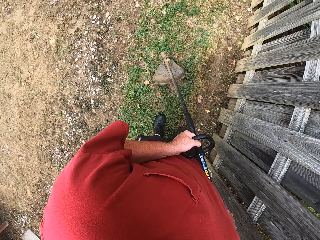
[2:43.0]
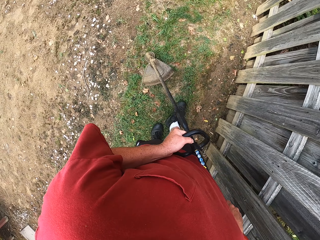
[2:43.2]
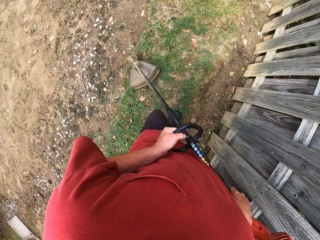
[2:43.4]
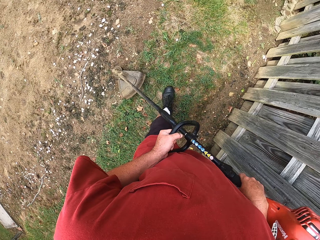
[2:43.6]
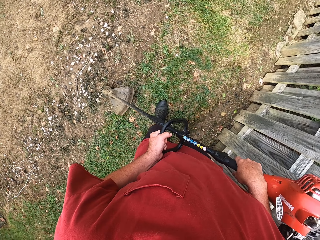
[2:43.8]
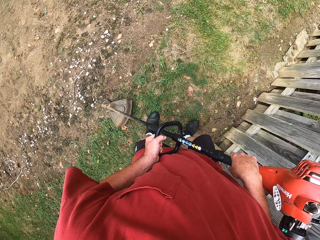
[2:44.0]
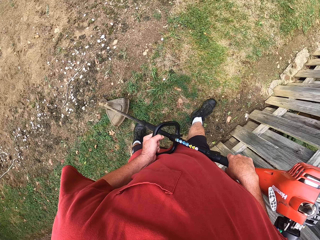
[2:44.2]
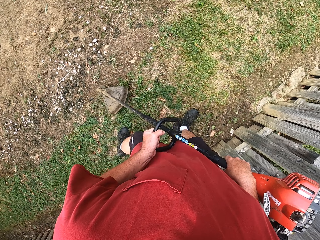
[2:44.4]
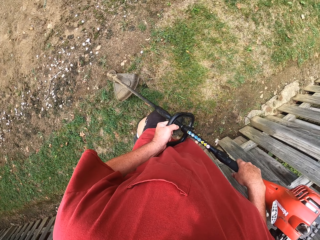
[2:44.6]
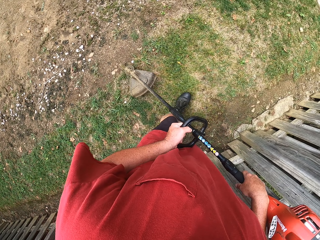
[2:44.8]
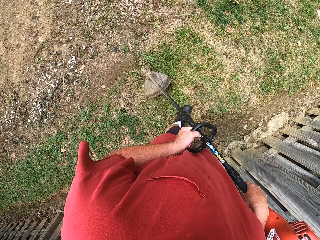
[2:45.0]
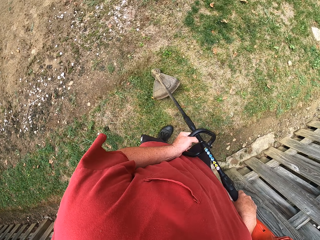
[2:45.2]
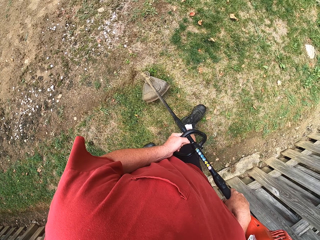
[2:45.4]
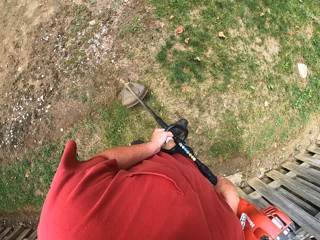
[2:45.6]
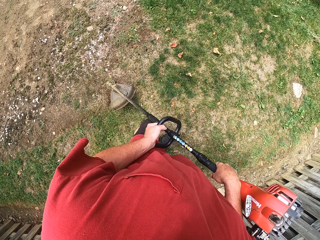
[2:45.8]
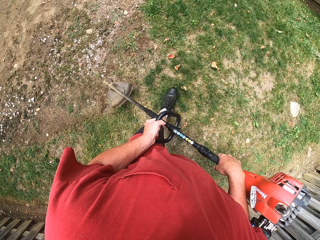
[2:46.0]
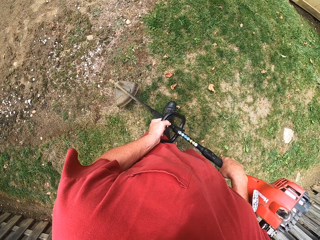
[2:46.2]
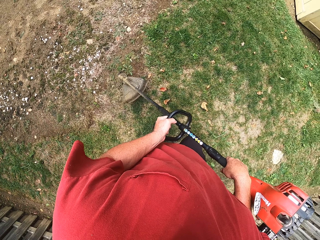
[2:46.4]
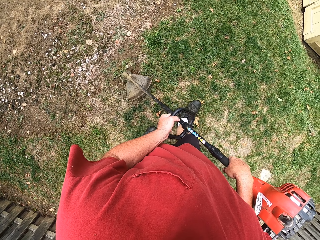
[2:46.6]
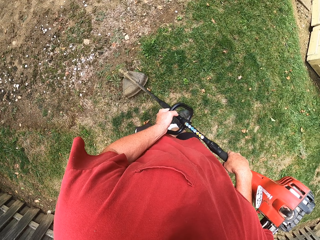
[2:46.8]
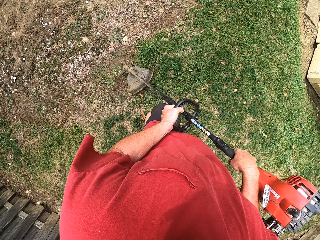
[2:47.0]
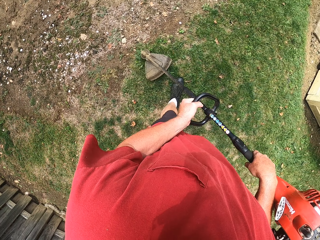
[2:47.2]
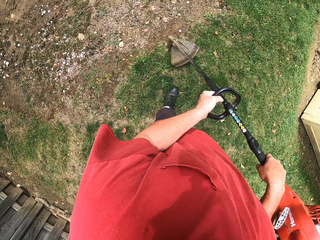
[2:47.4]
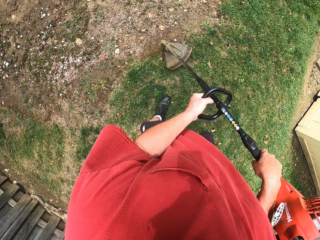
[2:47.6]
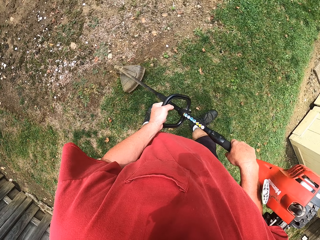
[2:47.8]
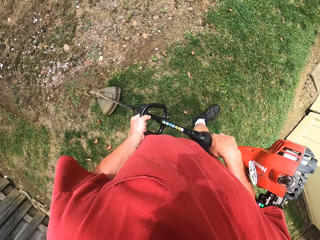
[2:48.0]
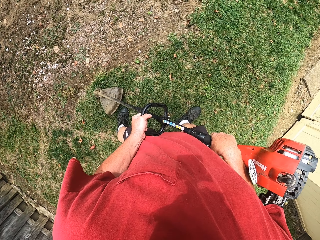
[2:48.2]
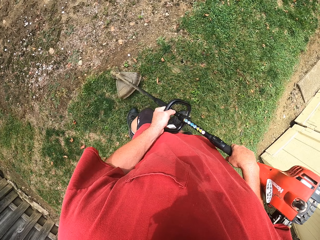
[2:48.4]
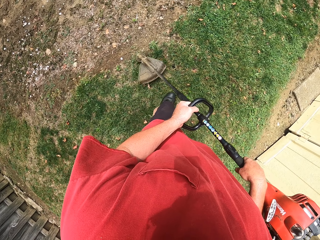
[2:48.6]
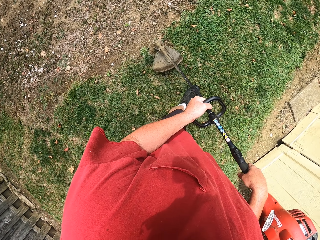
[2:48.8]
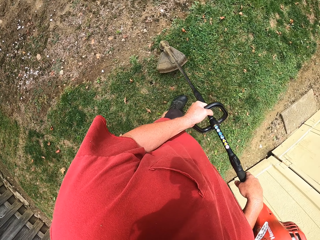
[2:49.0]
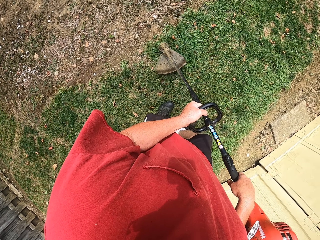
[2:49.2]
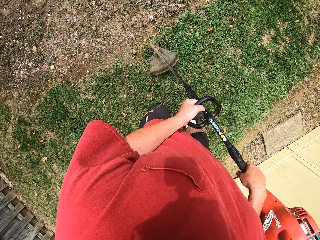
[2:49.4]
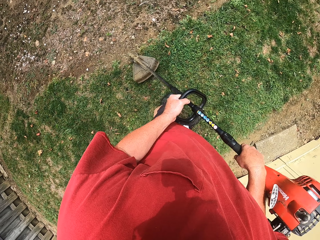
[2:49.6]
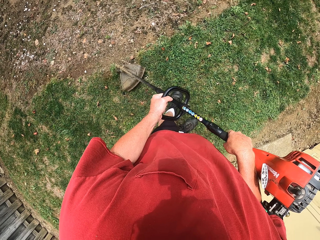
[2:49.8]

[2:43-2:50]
The camera wearer walks around. They cut grass with a grass cutter machine.

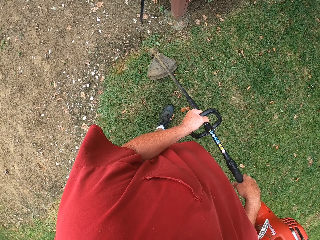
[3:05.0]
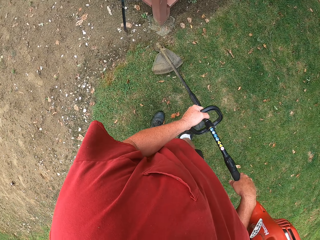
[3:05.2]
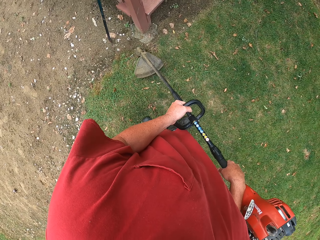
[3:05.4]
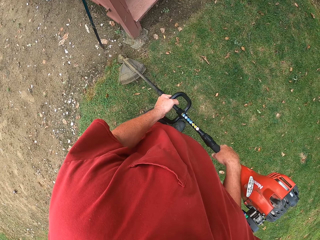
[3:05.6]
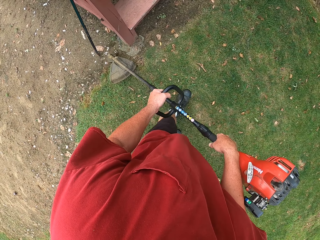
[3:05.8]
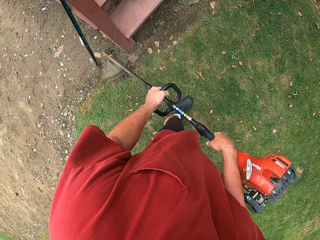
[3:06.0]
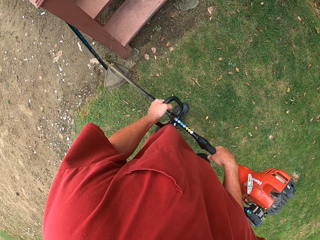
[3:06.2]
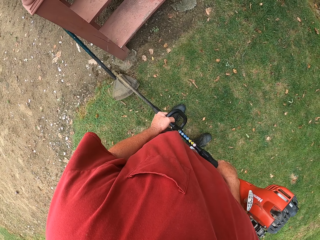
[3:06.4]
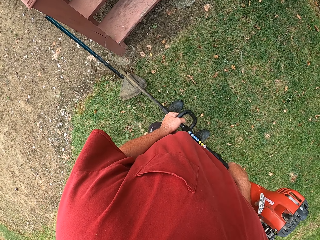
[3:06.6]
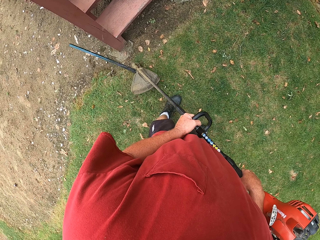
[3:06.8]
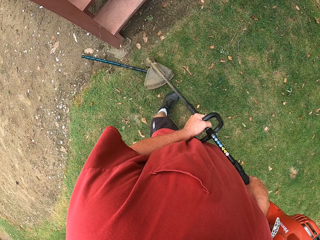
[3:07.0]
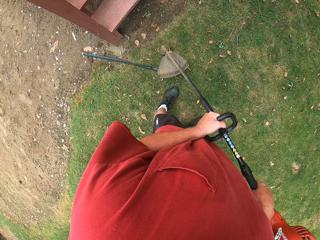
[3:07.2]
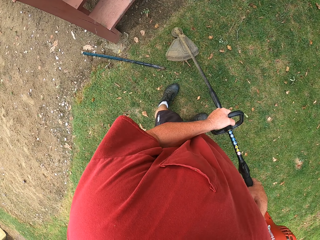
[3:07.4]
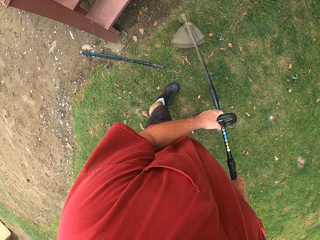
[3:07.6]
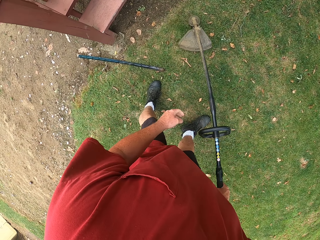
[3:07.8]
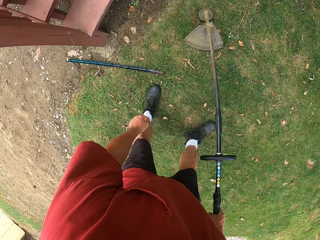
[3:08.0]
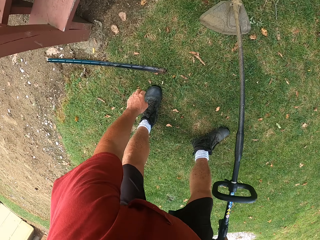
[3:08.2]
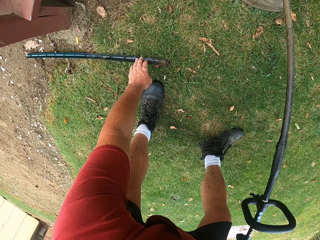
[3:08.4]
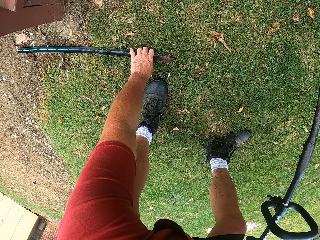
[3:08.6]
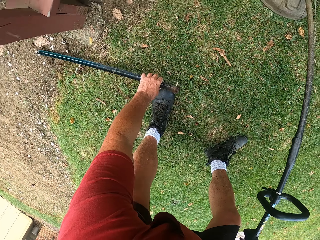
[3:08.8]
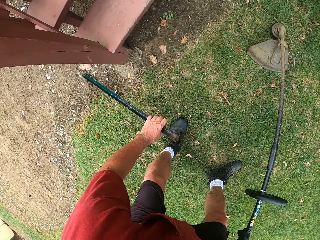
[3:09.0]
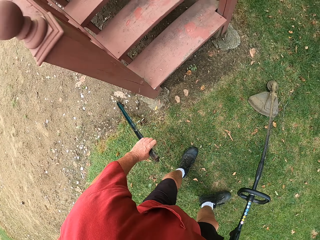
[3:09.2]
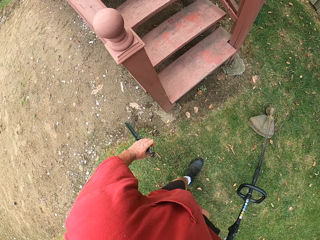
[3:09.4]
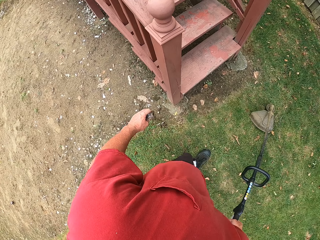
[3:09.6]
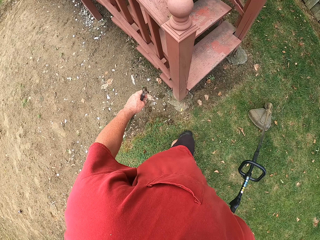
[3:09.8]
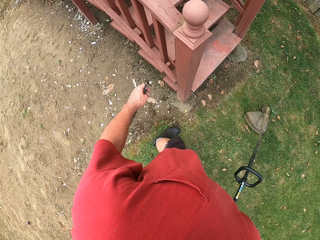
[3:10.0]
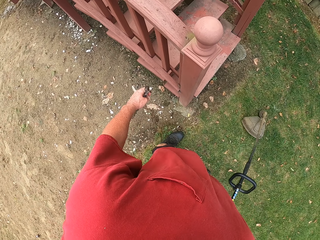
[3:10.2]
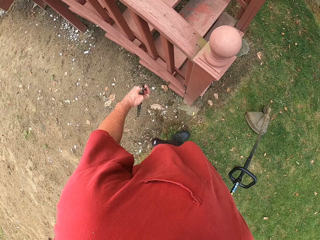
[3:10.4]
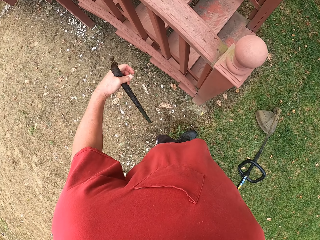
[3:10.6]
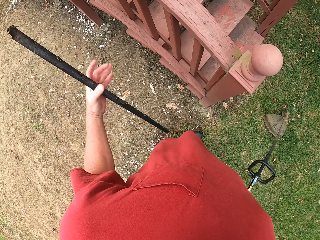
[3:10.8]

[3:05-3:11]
The camera wearer hits a piece of steel with the cutting grass machine. They pick the piece of steel from the ground with the left hand.

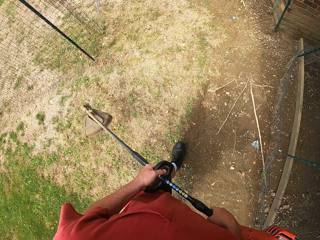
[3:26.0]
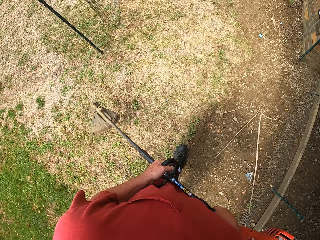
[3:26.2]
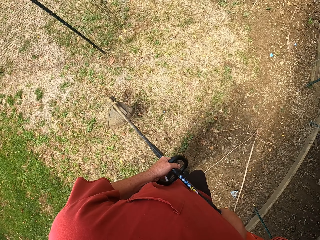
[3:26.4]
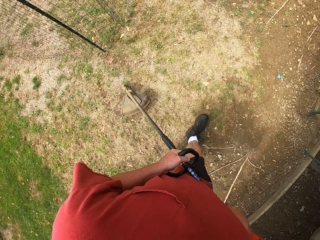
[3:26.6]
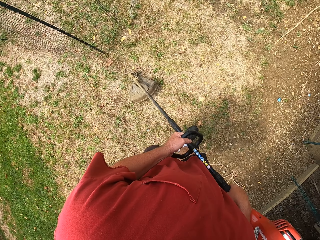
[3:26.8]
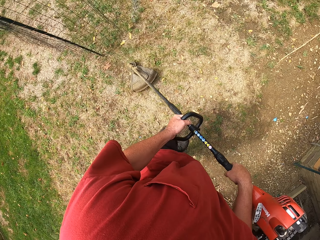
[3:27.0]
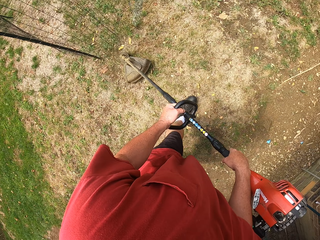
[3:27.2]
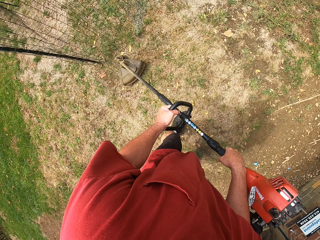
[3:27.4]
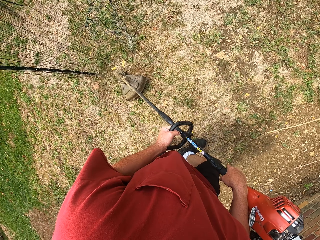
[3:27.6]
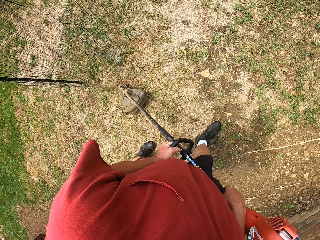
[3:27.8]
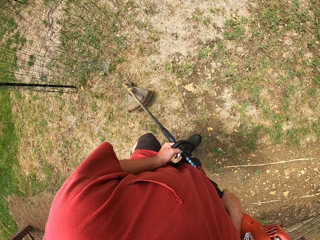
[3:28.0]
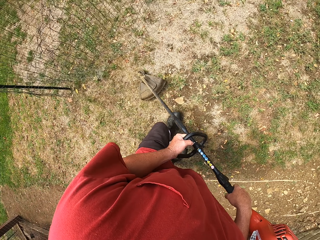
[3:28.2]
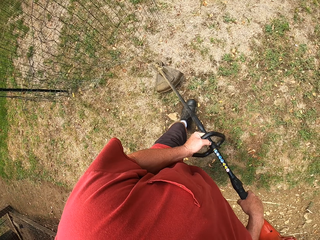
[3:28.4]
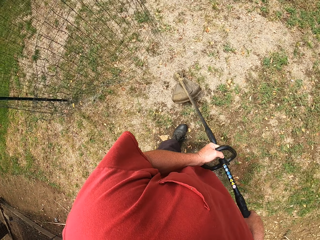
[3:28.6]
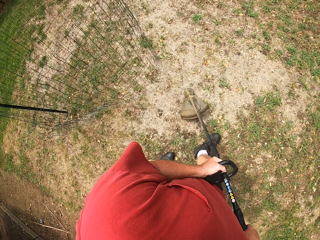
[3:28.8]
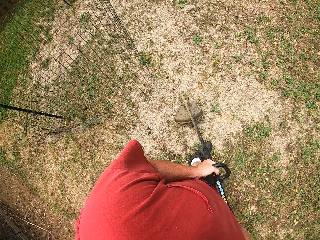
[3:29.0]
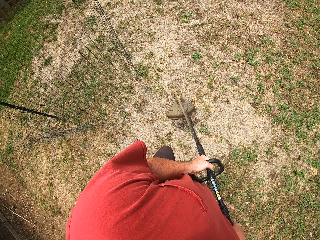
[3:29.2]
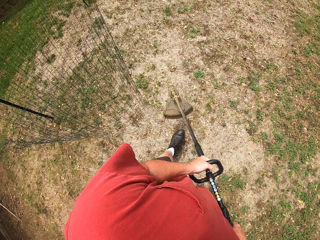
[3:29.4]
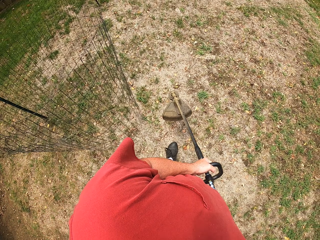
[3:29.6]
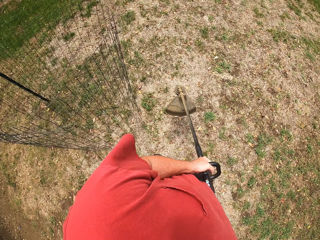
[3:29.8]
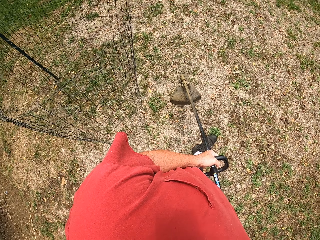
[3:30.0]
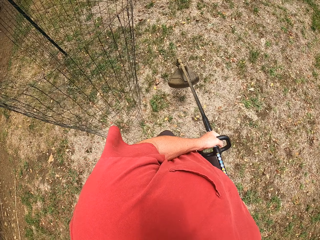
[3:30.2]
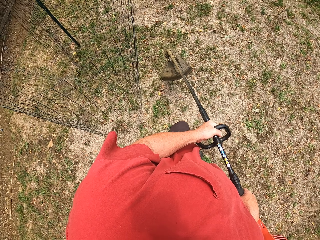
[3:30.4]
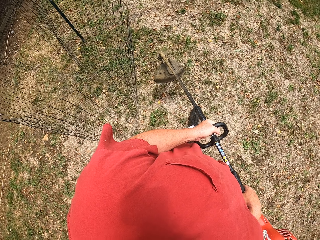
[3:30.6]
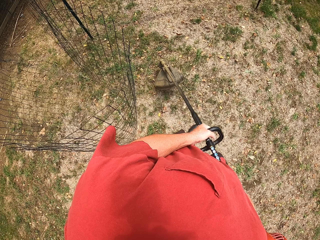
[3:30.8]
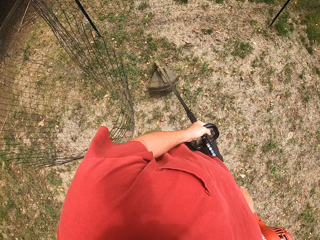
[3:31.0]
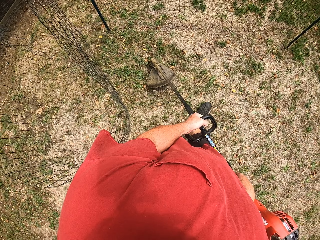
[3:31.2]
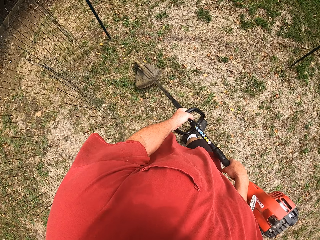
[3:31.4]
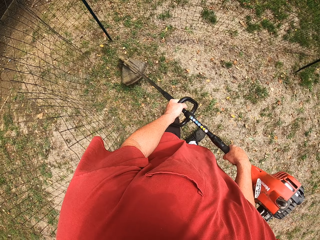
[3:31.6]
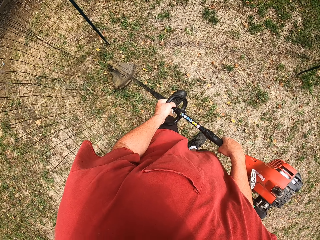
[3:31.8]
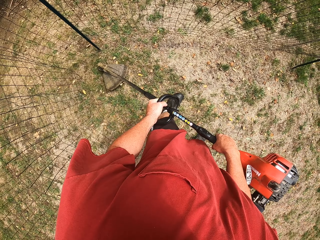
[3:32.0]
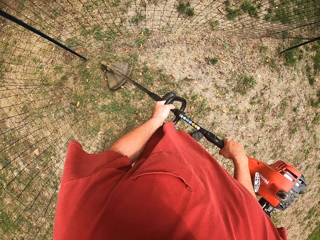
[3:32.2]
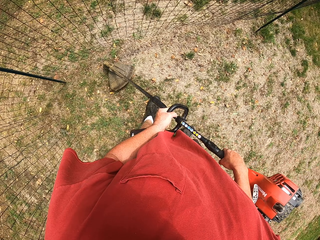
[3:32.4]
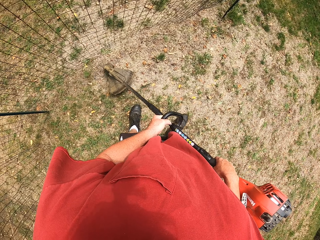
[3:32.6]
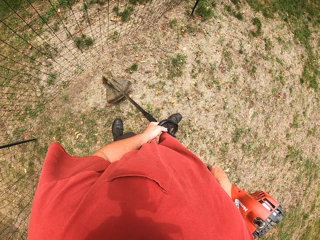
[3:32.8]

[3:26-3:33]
The camera wearer cuts grass with a grass cutter machine.

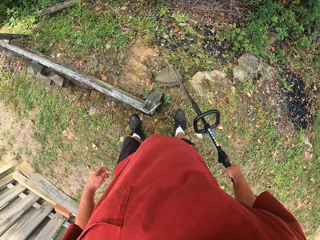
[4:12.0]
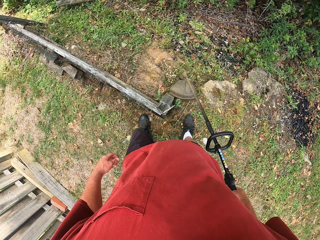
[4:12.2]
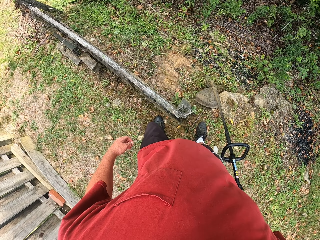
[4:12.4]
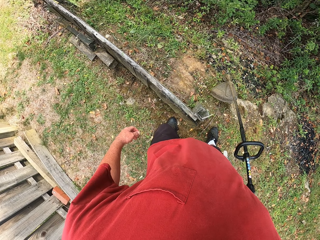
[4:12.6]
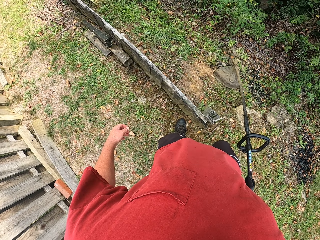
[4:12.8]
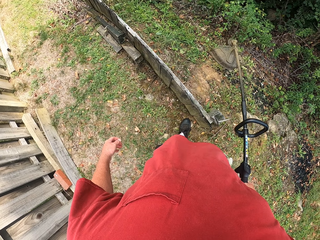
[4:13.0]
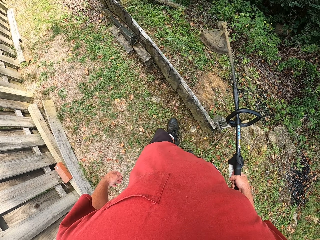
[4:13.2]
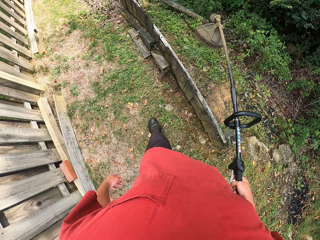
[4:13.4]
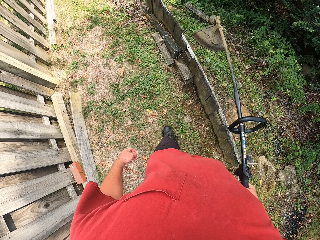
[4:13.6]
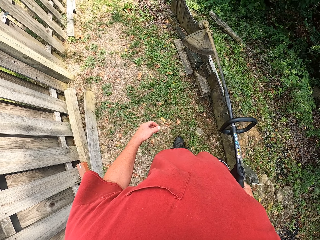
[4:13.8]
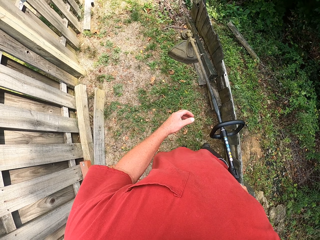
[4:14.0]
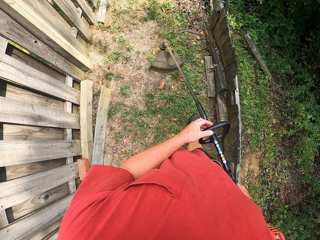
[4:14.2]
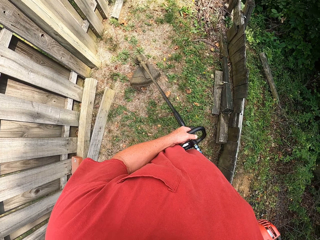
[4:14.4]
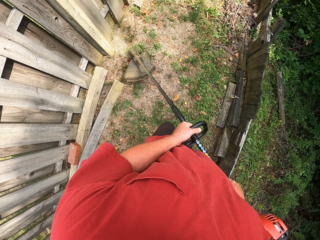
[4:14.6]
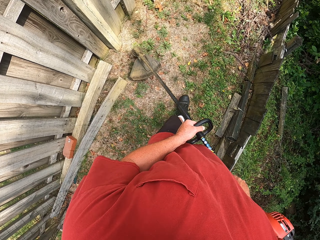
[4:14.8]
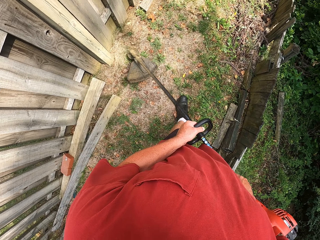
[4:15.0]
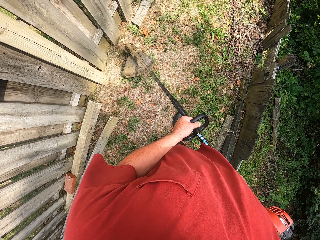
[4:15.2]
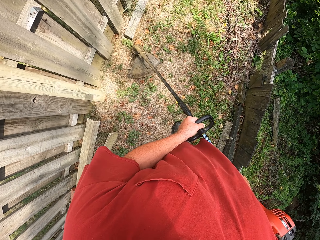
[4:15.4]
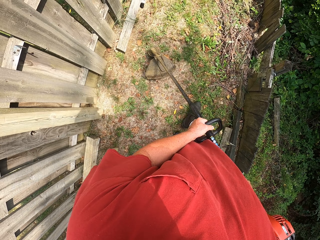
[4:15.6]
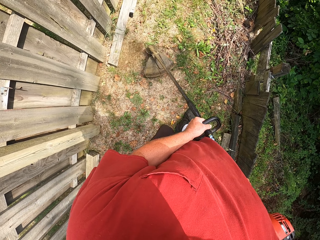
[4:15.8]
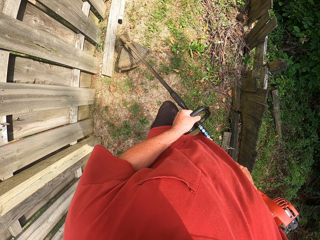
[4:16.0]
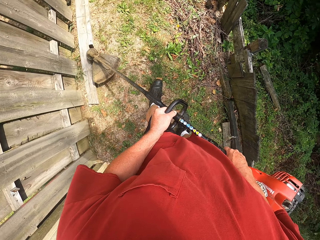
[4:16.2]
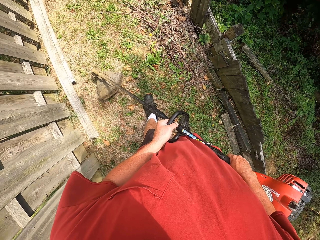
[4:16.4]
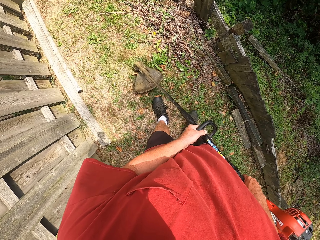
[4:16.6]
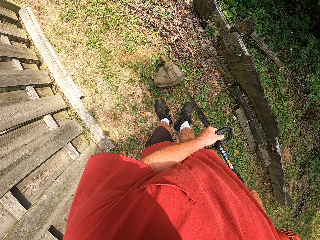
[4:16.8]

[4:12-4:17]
The camera wearer holds up the grass cutting machine. They hold the machine grass with the left hand. They cut grass with the machine grass.
